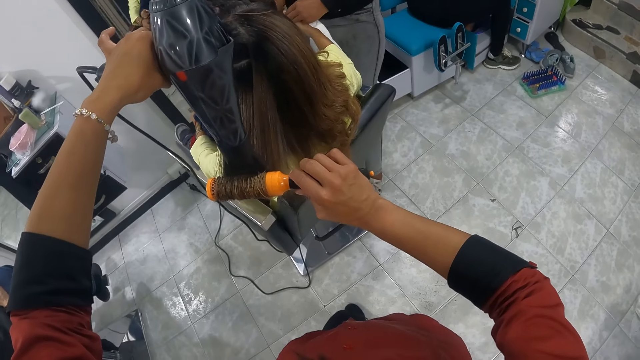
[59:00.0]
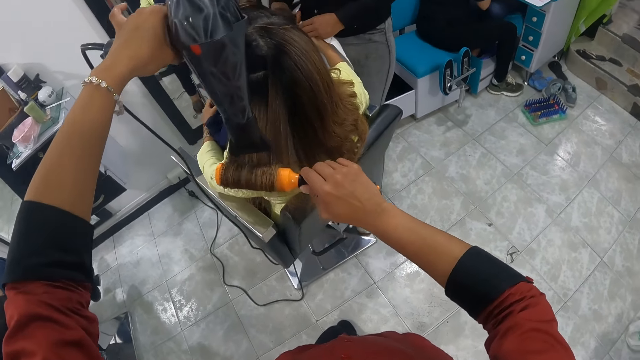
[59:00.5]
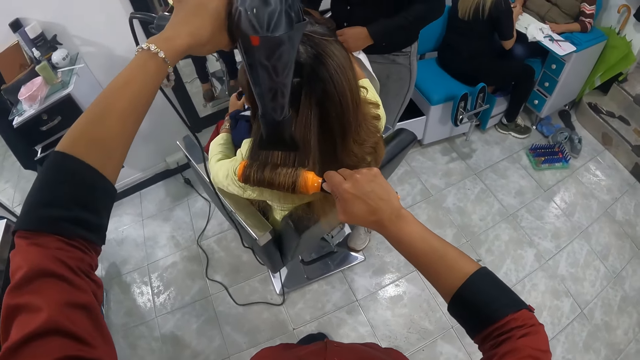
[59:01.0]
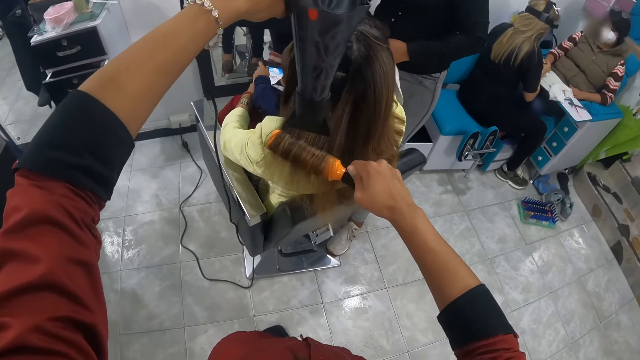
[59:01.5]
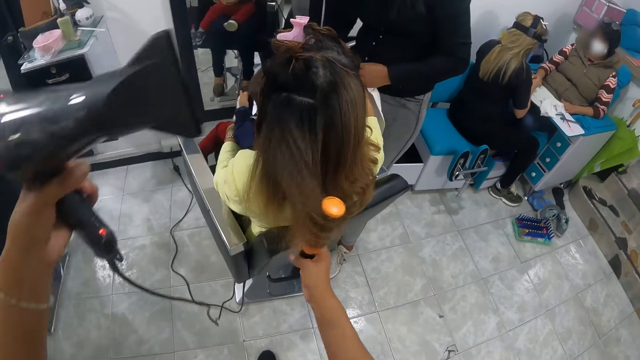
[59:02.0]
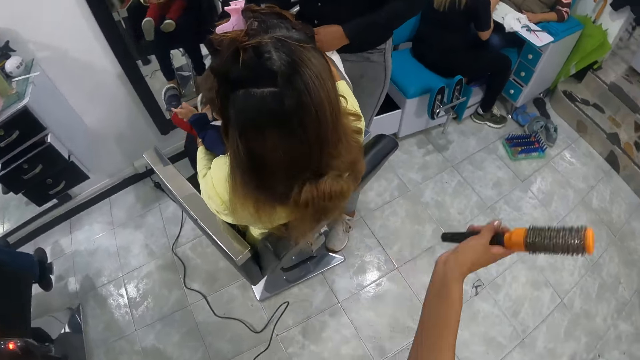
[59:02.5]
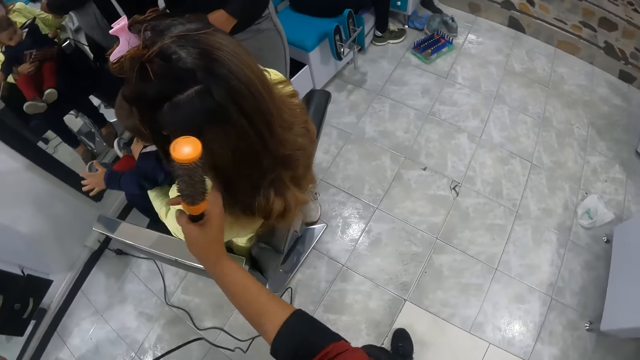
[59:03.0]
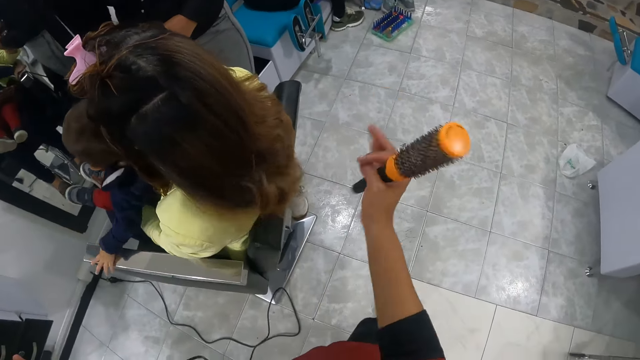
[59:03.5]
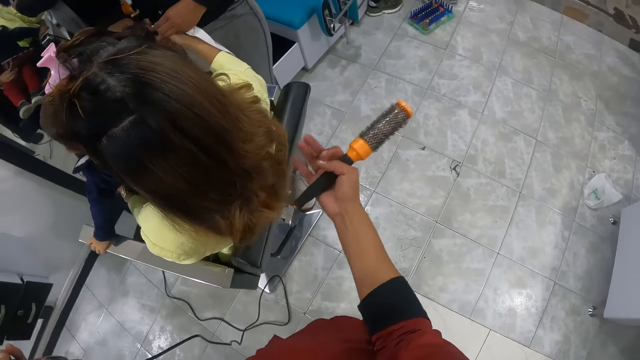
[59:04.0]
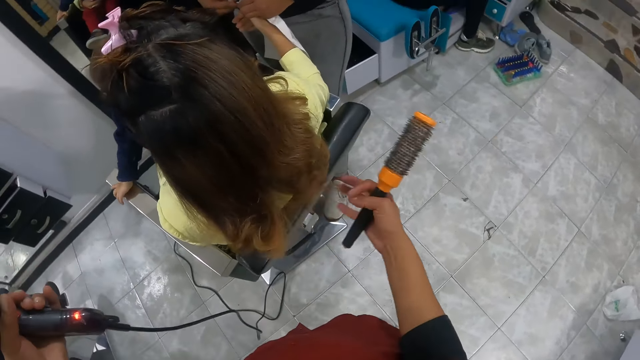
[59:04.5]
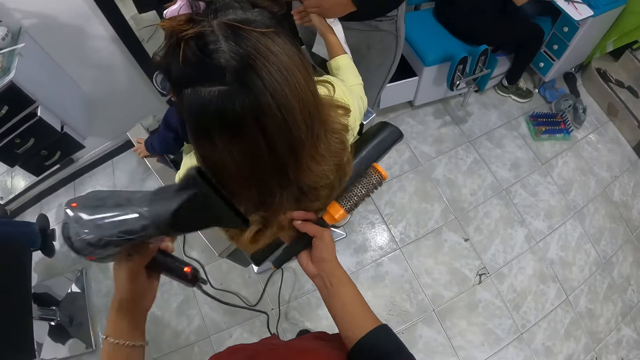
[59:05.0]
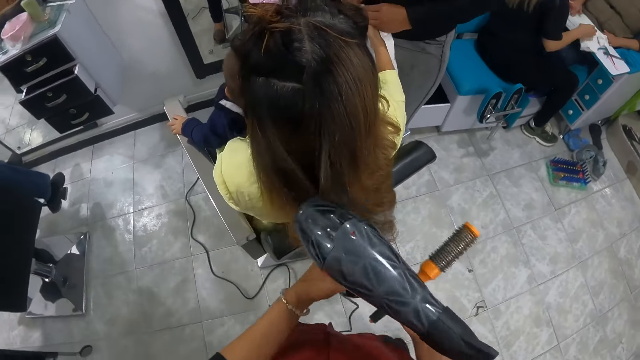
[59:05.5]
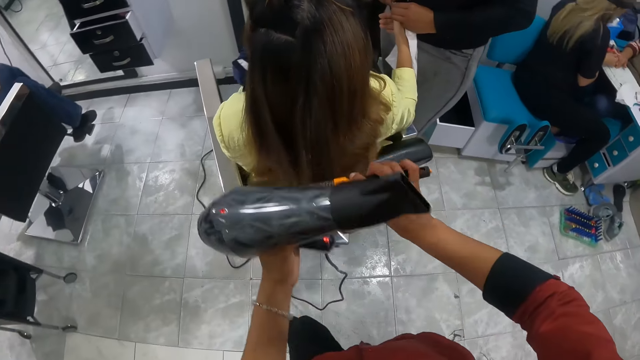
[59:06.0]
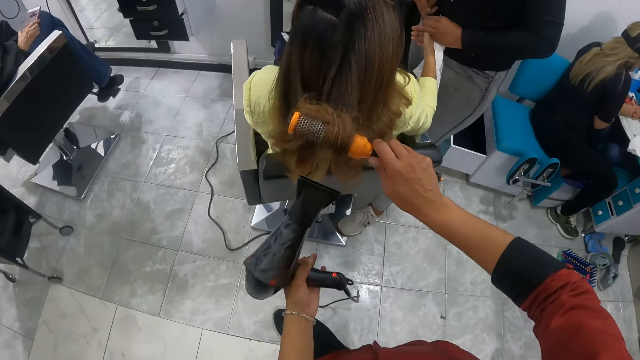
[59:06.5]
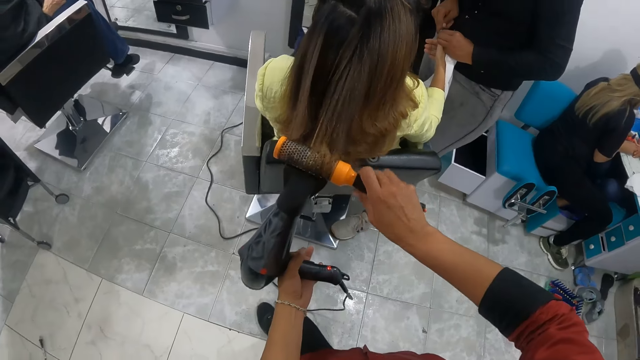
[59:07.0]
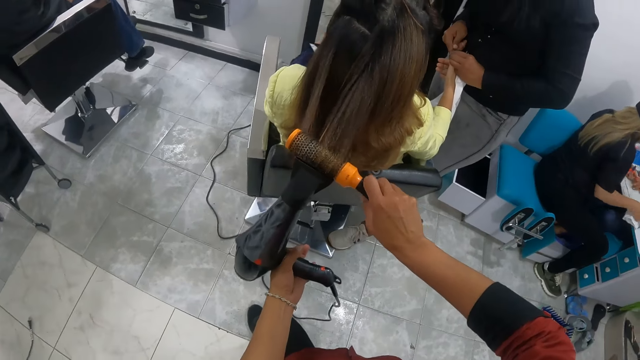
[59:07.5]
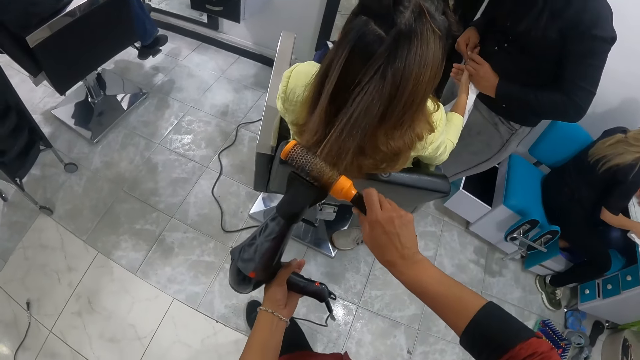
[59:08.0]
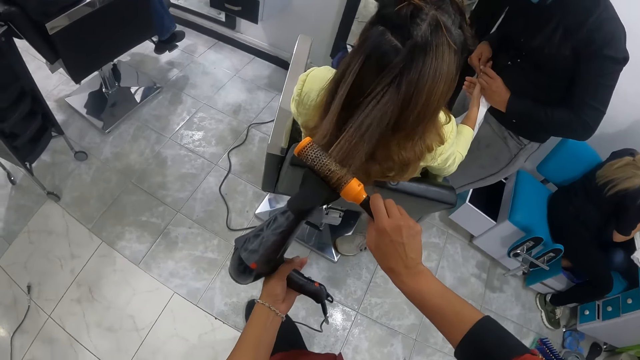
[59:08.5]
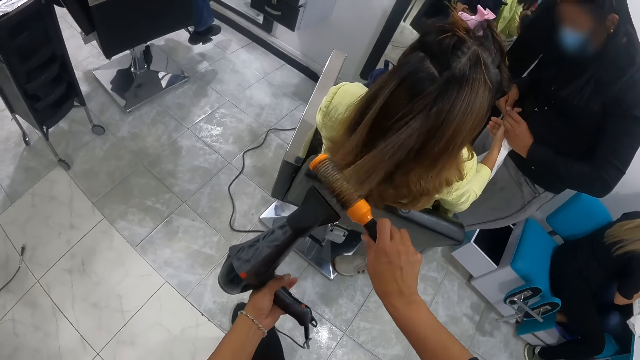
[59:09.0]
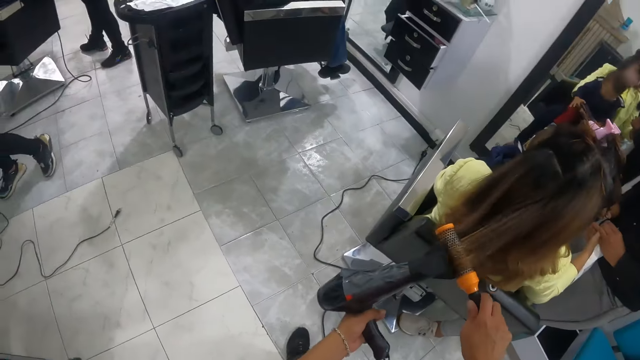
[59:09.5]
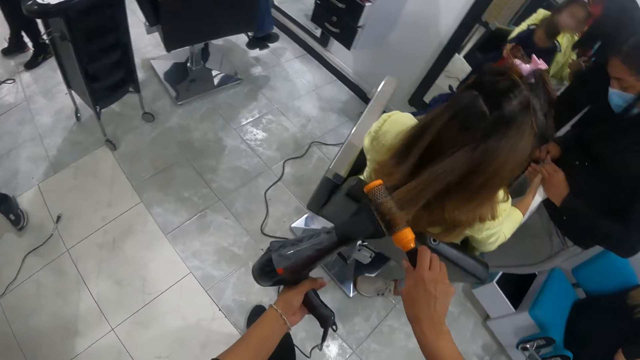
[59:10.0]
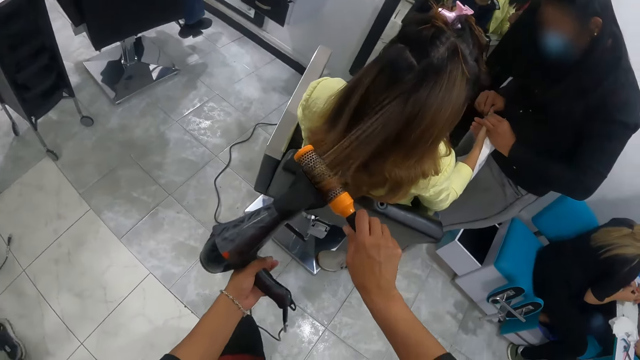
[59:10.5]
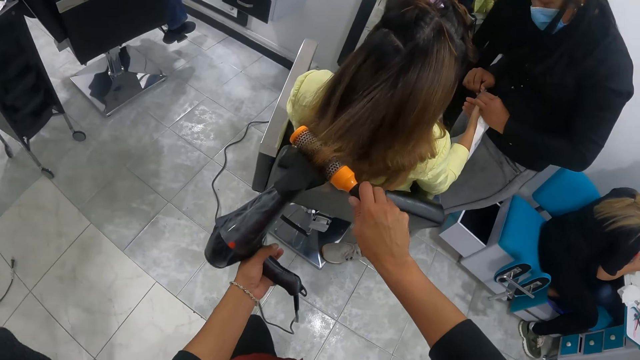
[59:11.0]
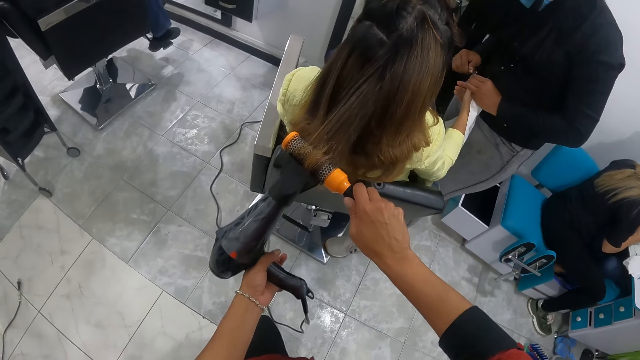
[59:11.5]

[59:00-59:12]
The camera wearer raises the left hand. She raises the right hand. She touches the hair of a woman with her right hand. She rolls the hair of the woman with her left hand onto the brush in her right hand. She dries the hair of the woman with the hair dryer in her left hand.

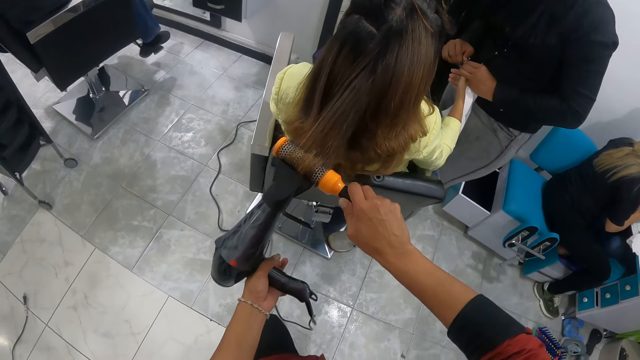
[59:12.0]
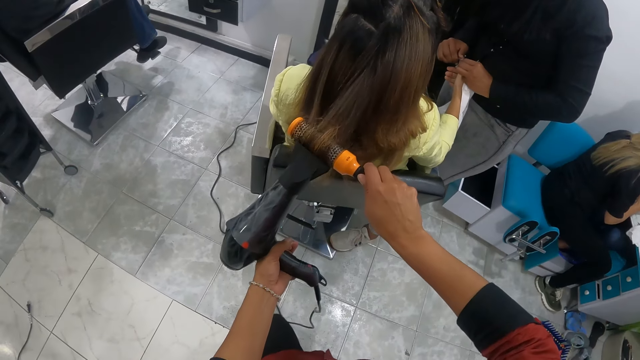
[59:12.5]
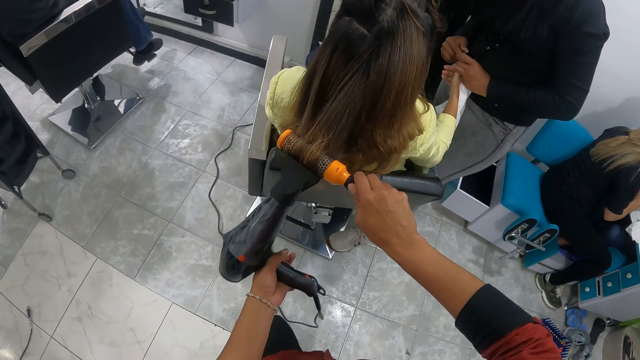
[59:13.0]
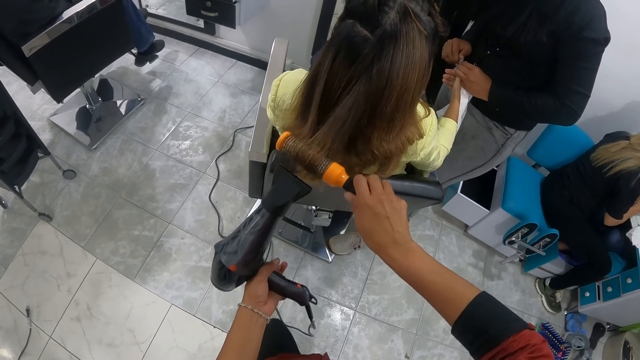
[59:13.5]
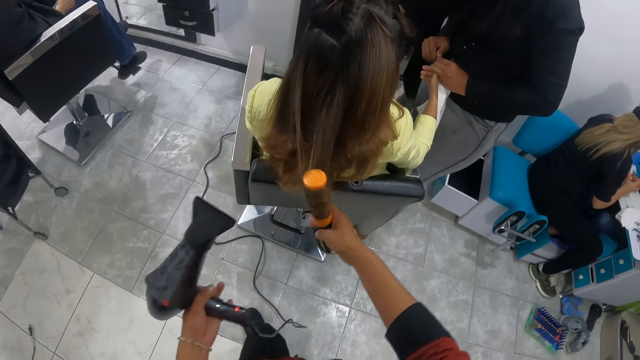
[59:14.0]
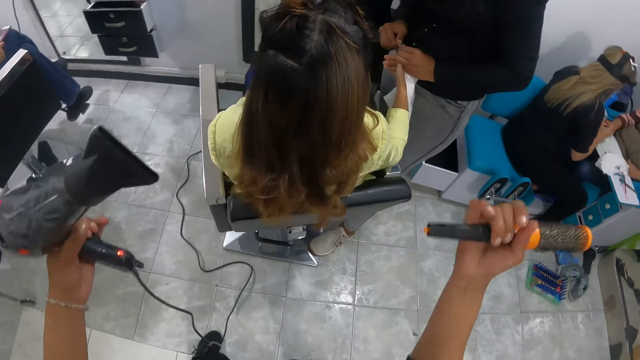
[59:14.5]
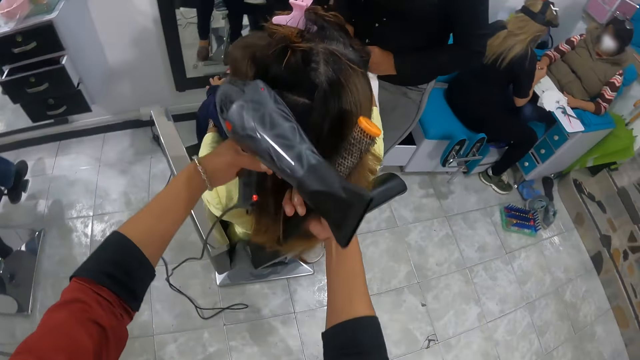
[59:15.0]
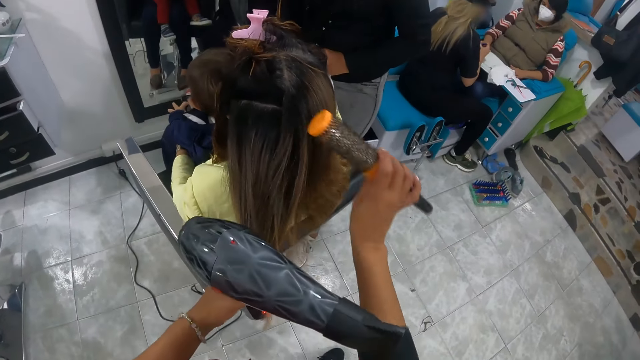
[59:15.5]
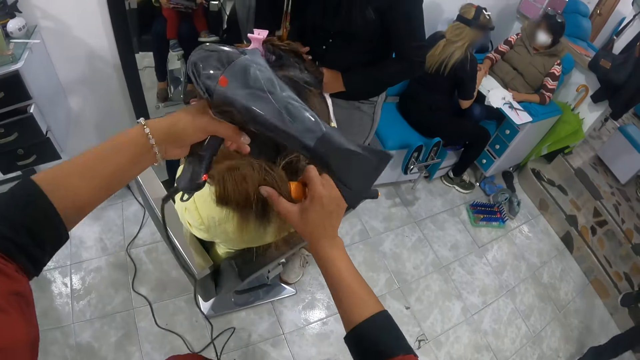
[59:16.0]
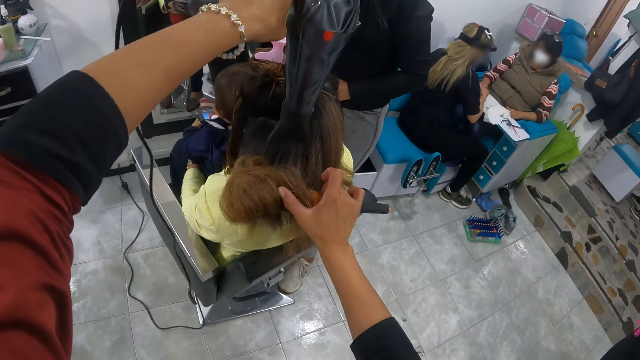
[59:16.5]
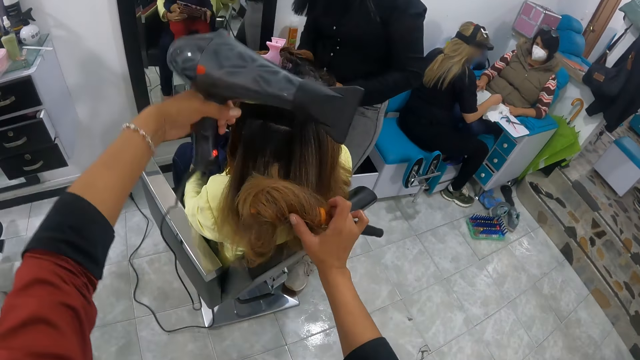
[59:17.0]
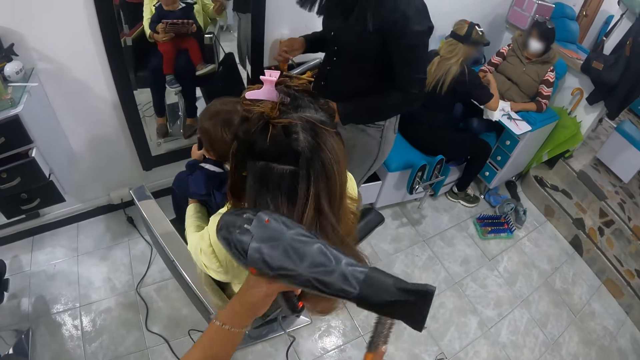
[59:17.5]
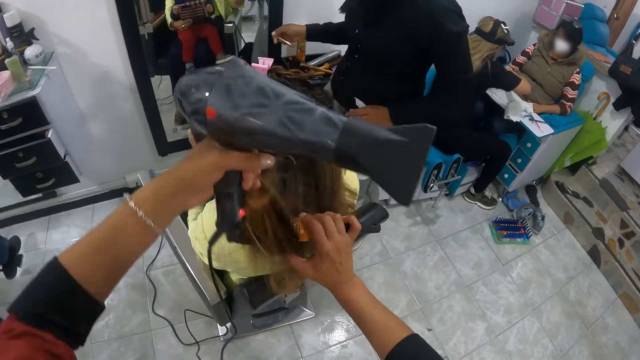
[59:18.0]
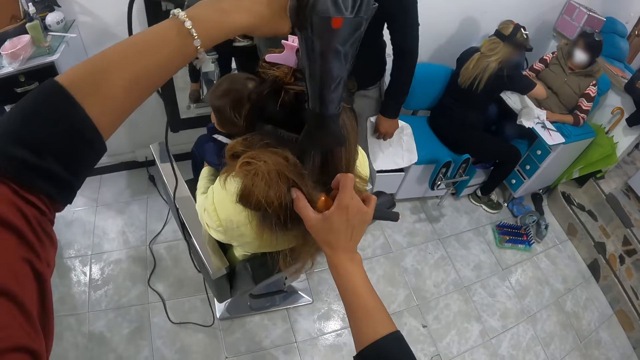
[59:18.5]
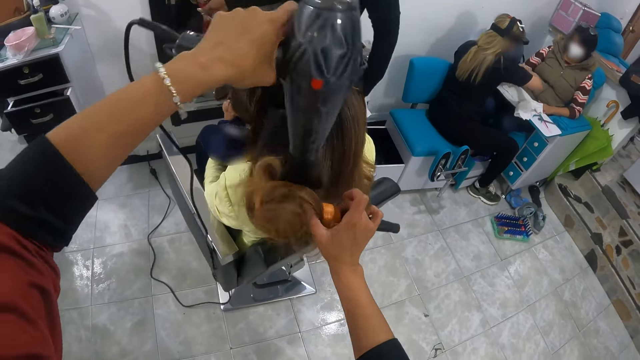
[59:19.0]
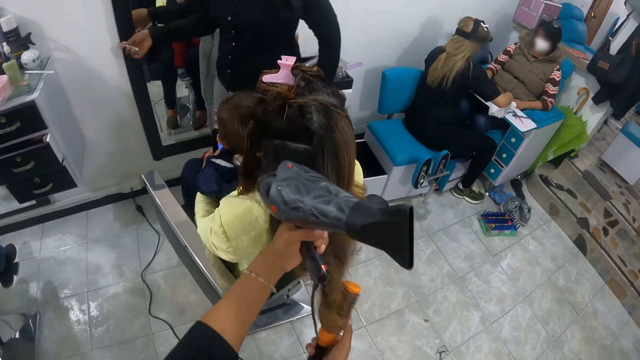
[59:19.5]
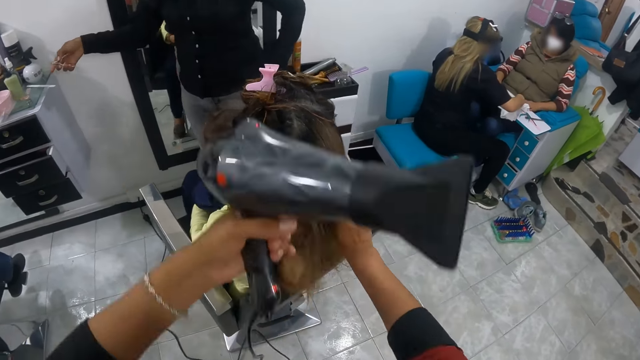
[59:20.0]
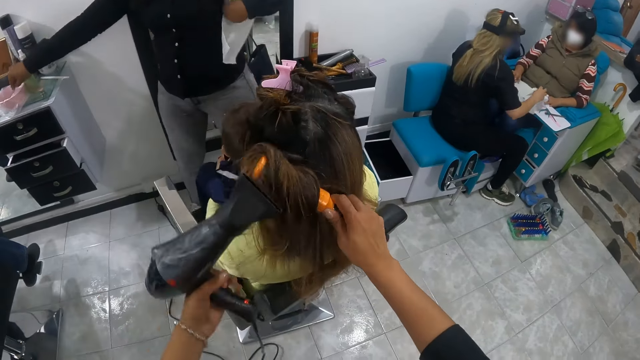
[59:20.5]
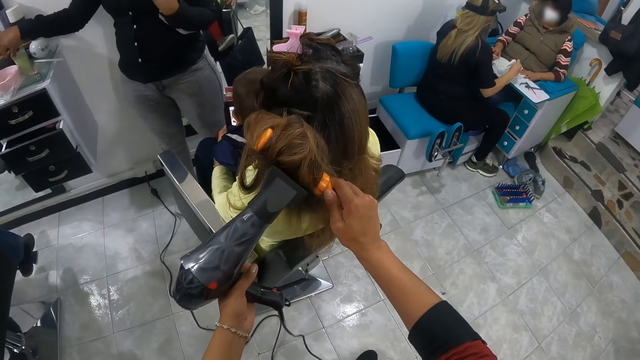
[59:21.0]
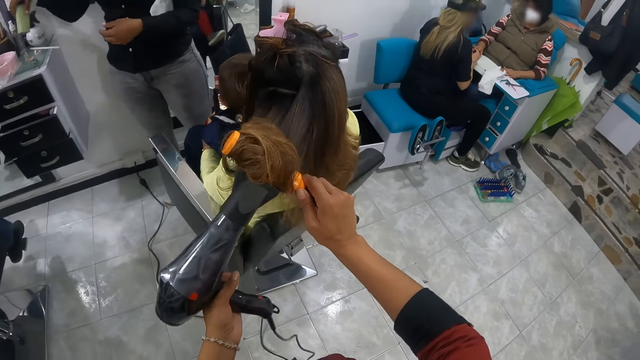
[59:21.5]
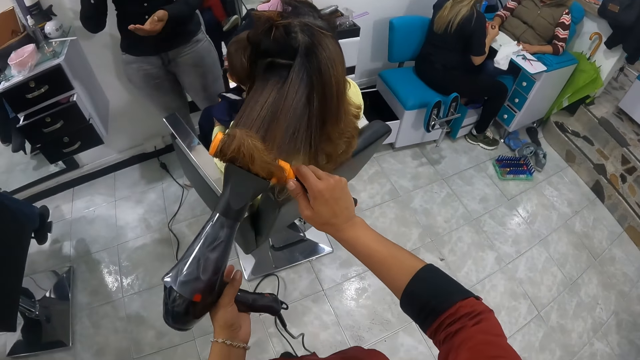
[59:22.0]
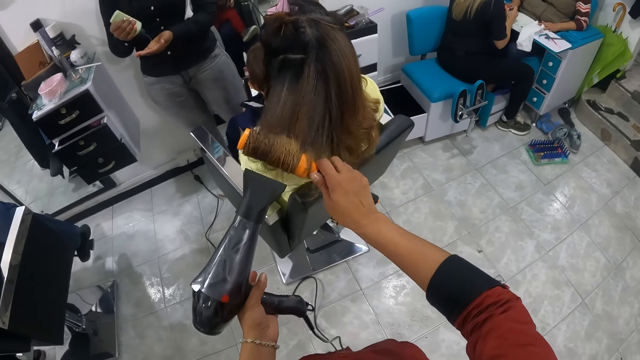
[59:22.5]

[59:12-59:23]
The camera wearer releases the machine from the hair. She releases the comb from the hair. She holds the hair. She rolls the hair of the woman with her left hand onto the brush in her right hand. She dries the hair of the woman with the hair dryer in her left hand. She rolls the hair of the woman with her left hand onto the brush in her right hand. She dries the hair of the woman with the hair dryer in her left hand. She rolls the hair of the woman with her left hand onto the brush in her right hand. She dries the hair of the woman with the hair dryer in her left hand. The woman places the brush on the bowl. The camera wearer picks up something from the table.
